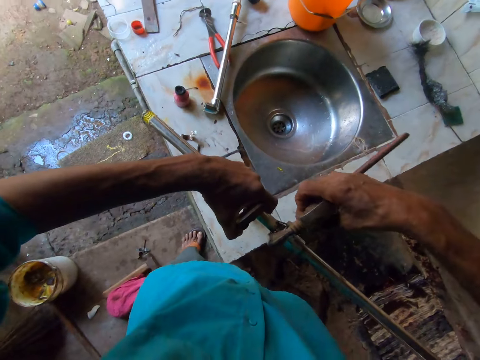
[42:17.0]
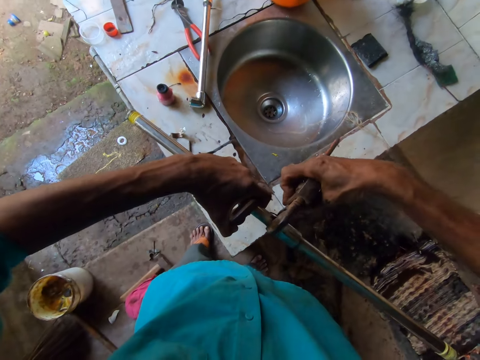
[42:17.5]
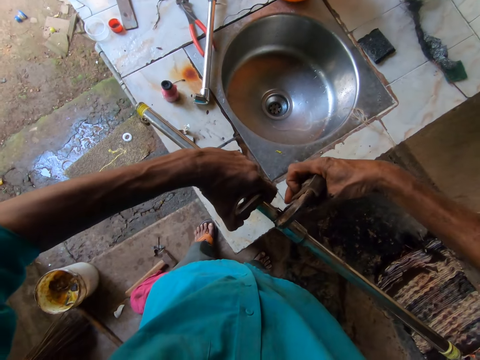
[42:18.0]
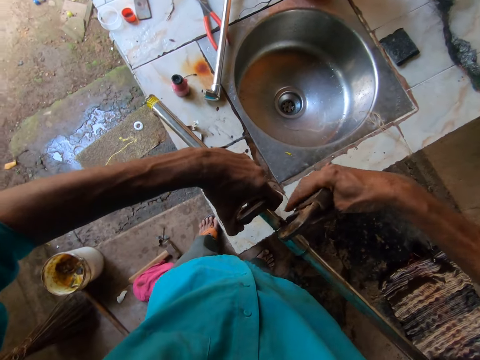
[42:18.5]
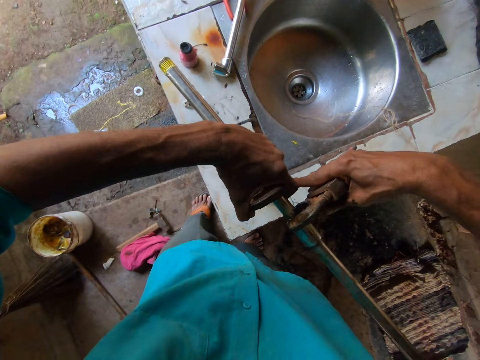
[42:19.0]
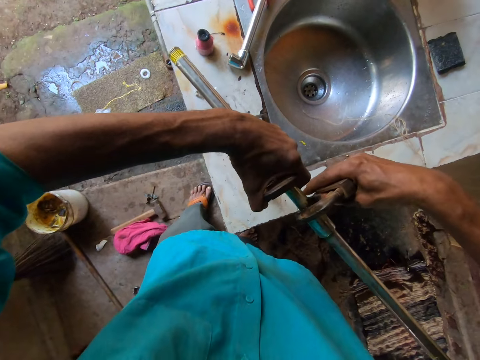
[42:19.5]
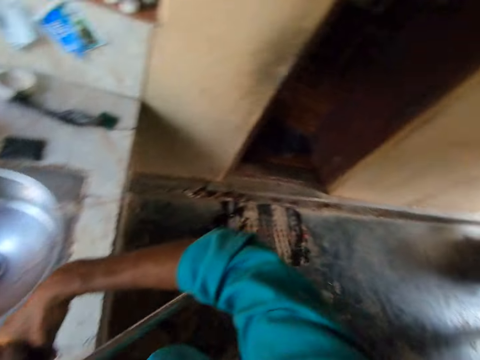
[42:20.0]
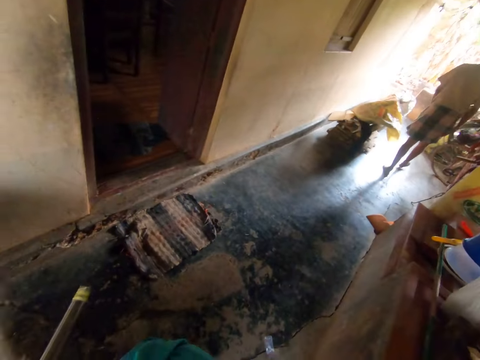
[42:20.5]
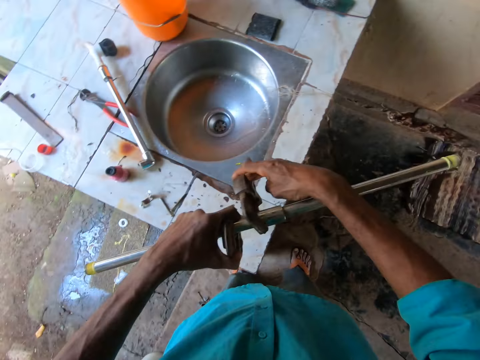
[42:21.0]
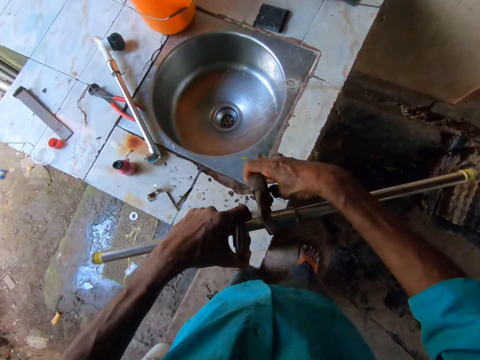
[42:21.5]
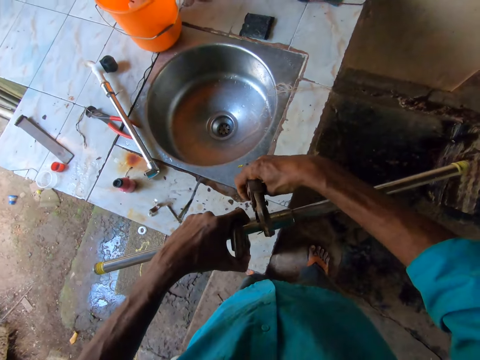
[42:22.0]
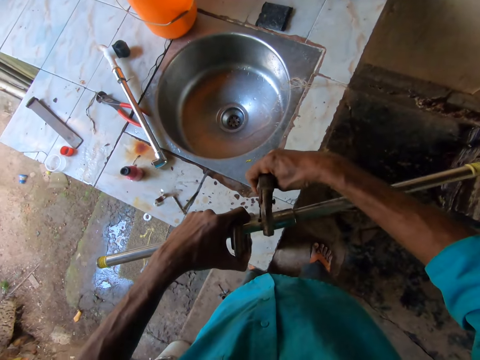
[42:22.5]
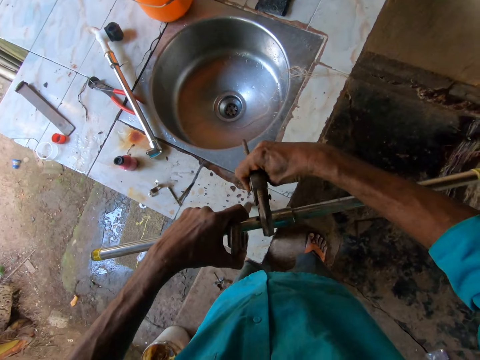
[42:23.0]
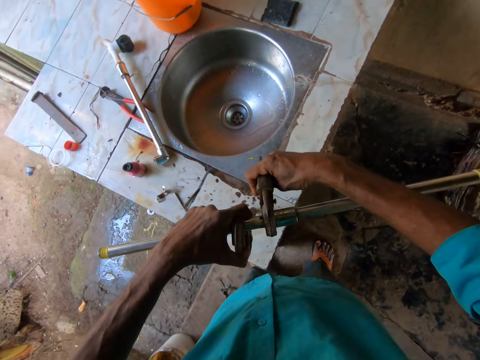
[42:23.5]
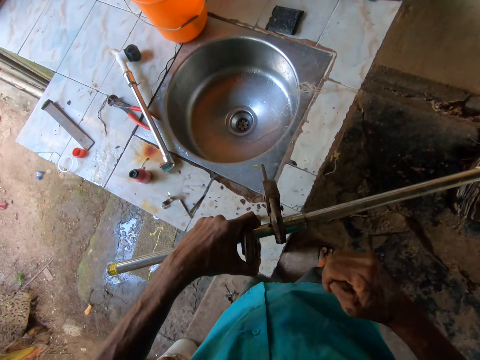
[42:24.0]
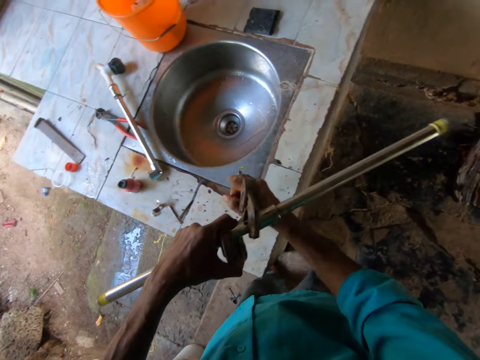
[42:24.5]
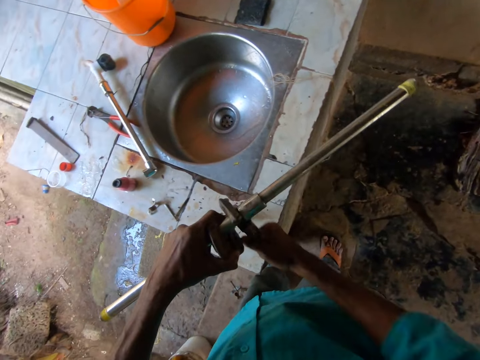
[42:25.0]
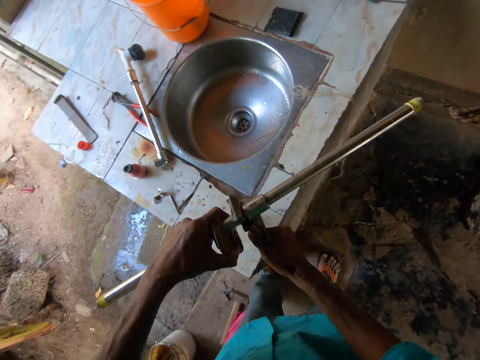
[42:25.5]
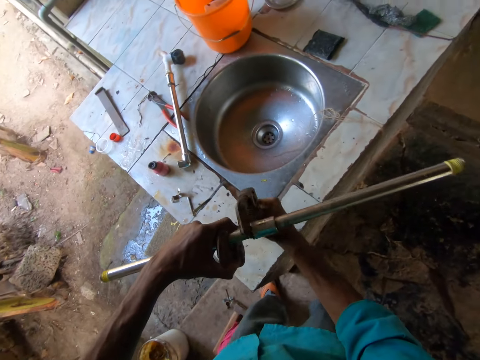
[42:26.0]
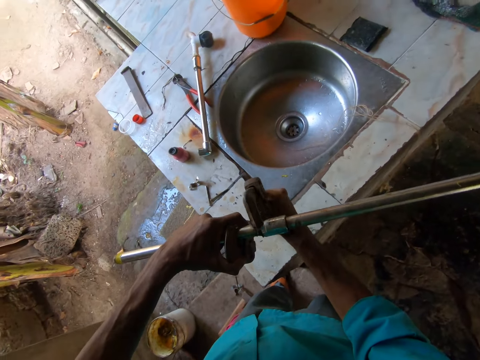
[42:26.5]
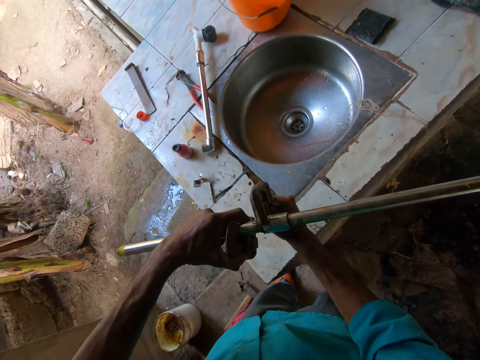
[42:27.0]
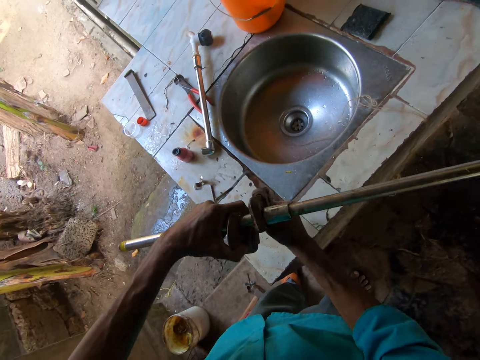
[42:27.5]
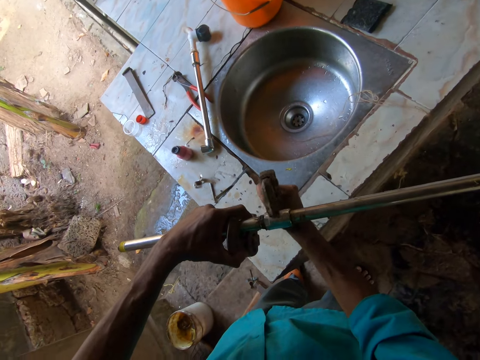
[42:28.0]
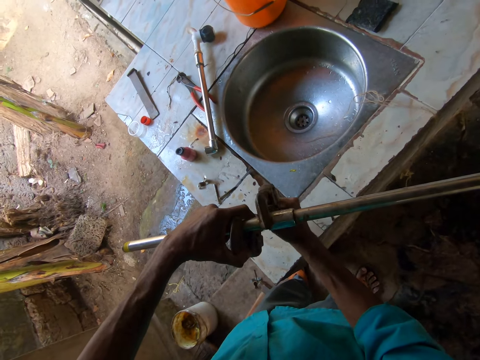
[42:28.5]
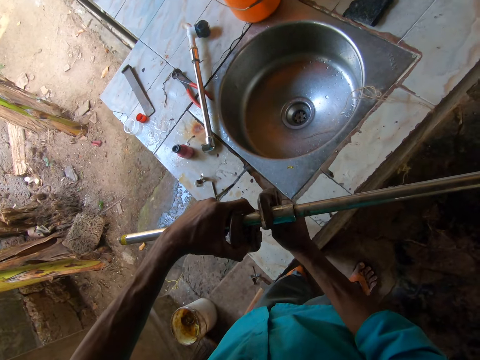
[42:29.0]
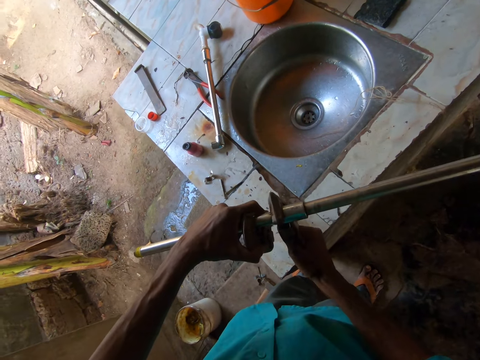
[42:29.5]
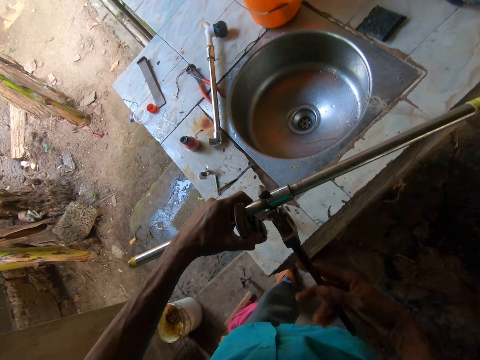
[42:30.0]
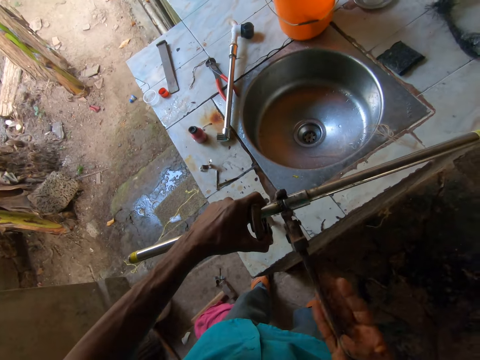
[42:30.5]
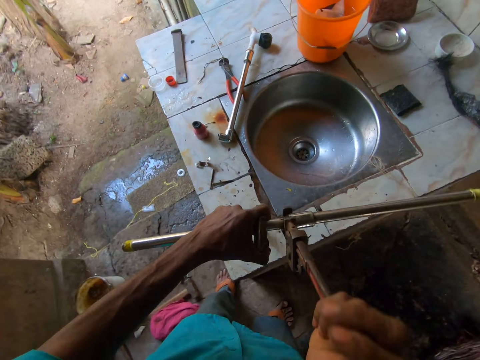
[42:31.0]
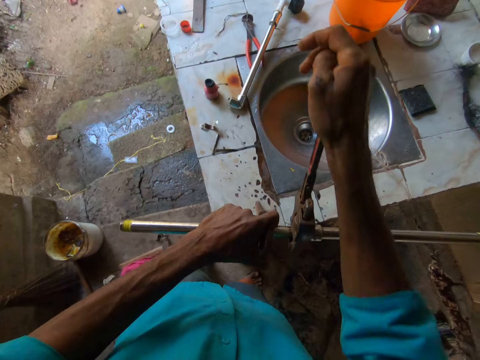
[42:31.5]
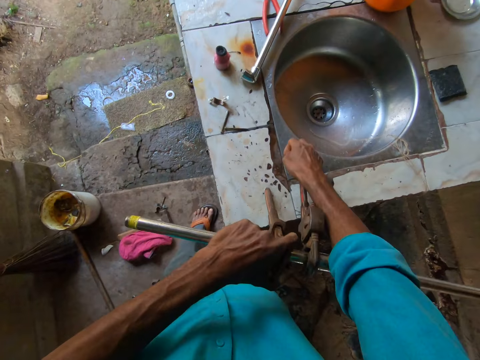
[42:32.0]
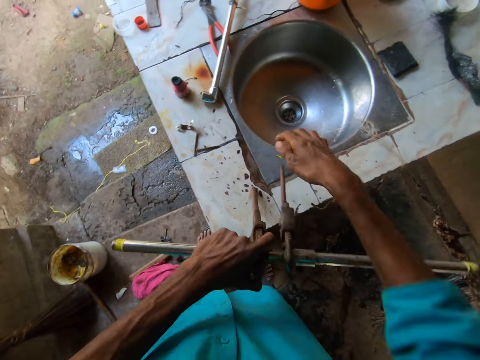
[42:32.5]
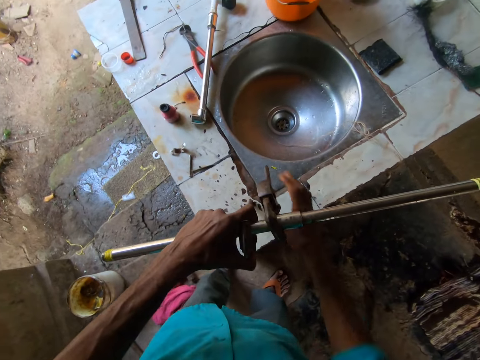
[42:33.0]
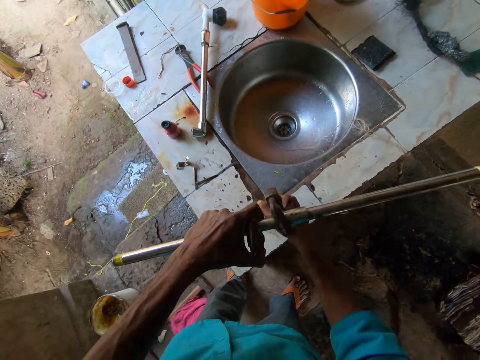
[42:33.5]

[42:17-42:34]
The camera wearer tightens the pipes in his left hand with the wrench in his right hand. He interacts with a man. He clips the pipe wrench on the pipe and looks around. He tightens the pipes with the pipe wrench. He clips the pipe wrench on the pipe. He tightens the pipes with the pipe wrench.

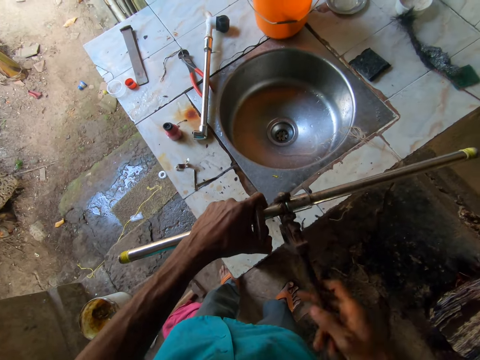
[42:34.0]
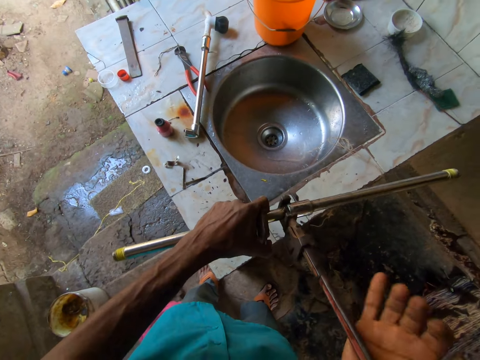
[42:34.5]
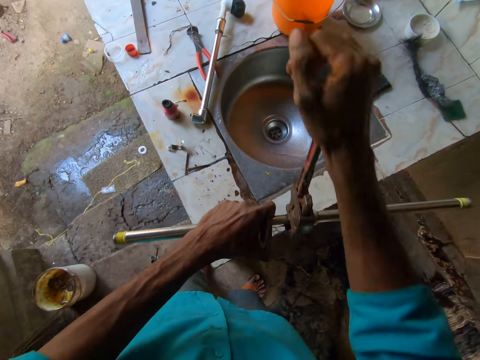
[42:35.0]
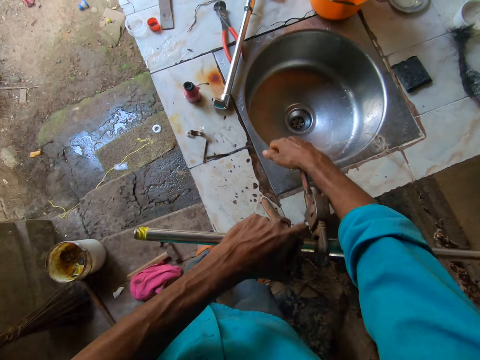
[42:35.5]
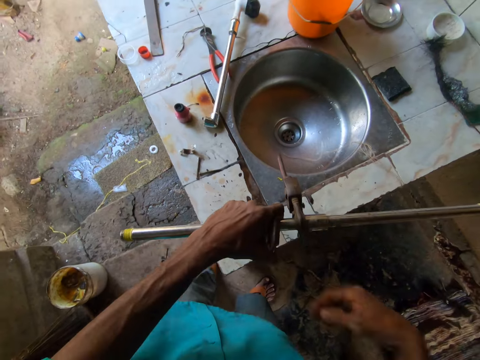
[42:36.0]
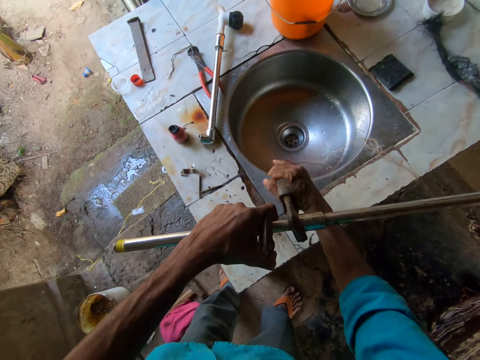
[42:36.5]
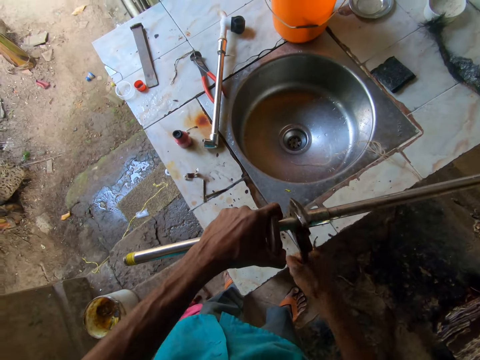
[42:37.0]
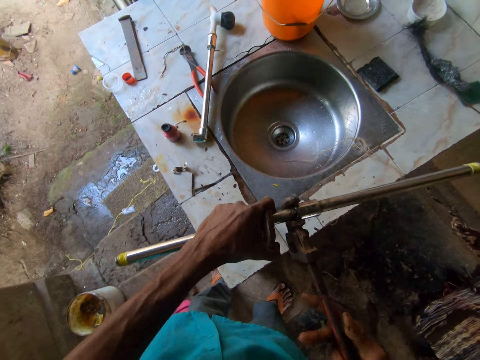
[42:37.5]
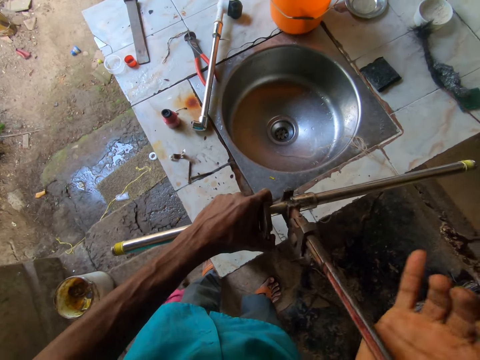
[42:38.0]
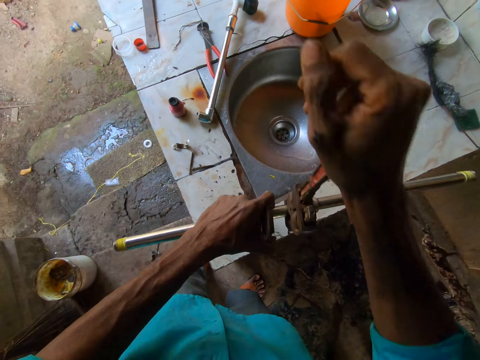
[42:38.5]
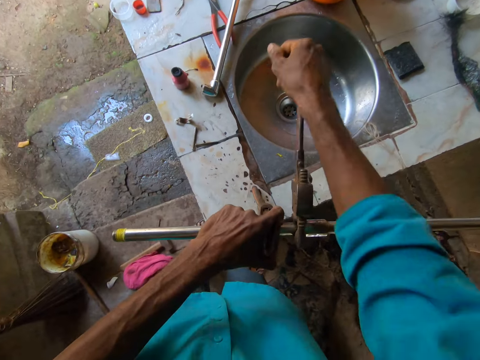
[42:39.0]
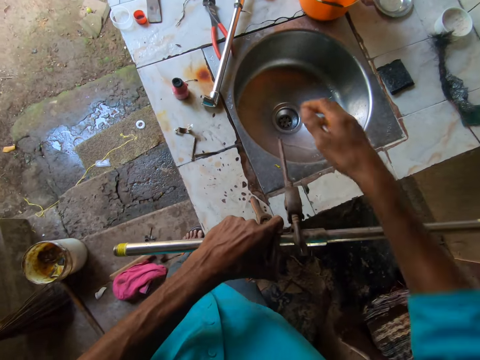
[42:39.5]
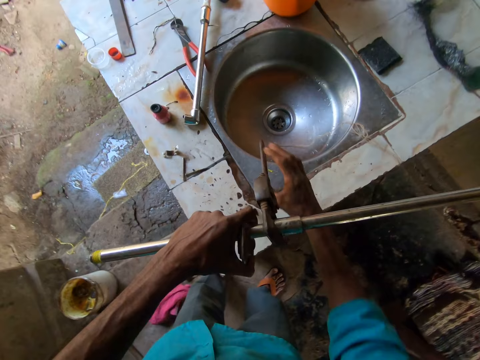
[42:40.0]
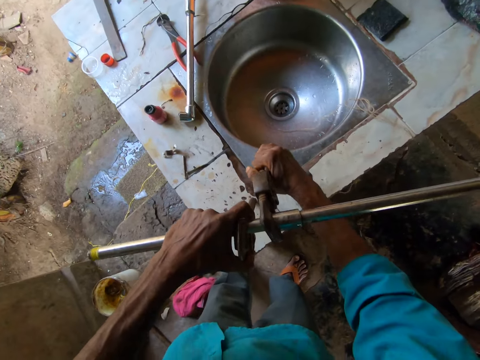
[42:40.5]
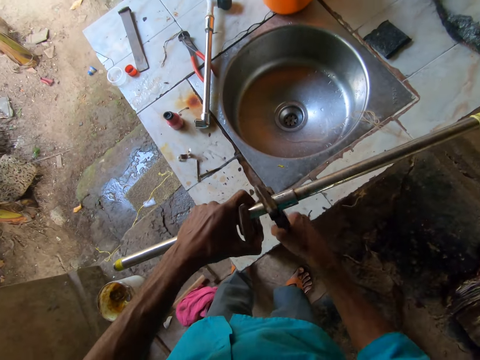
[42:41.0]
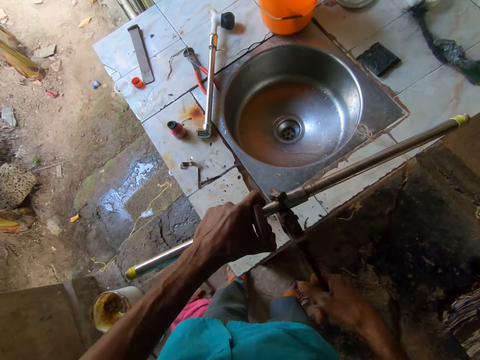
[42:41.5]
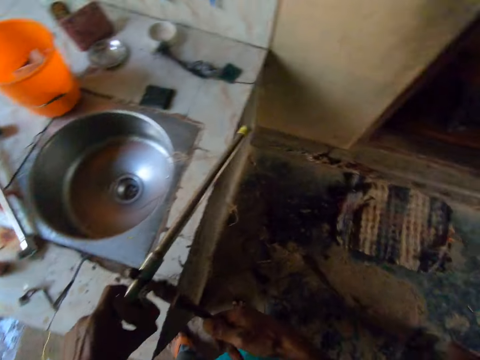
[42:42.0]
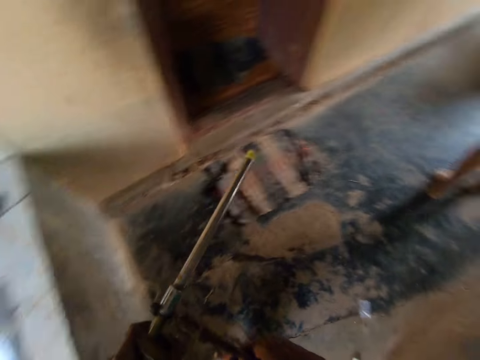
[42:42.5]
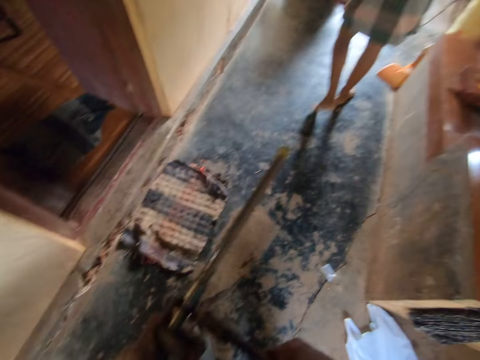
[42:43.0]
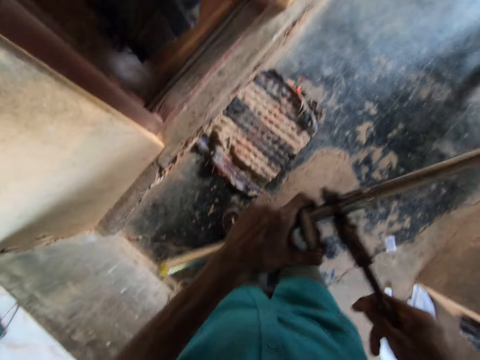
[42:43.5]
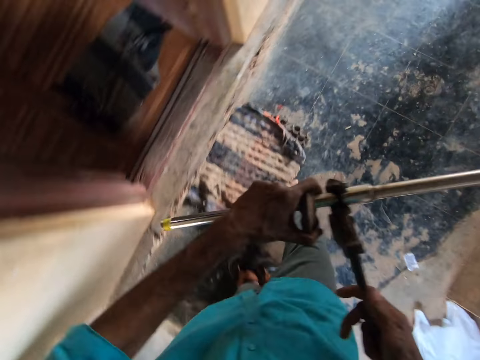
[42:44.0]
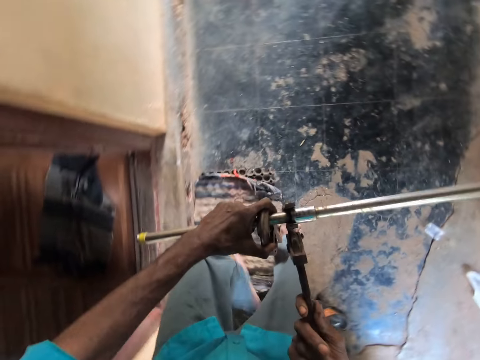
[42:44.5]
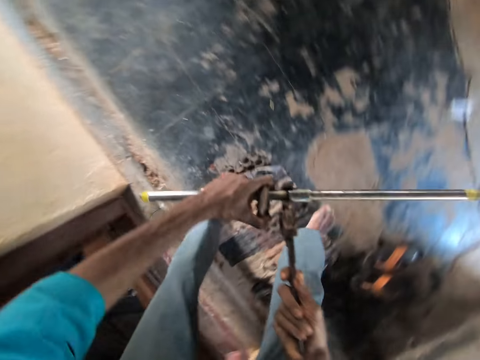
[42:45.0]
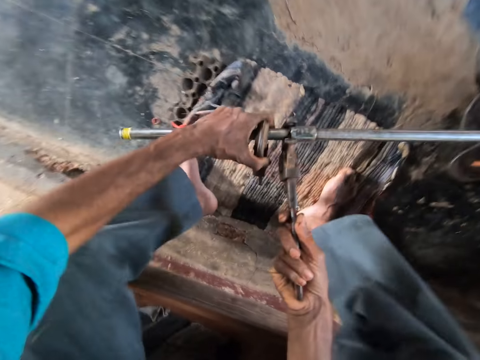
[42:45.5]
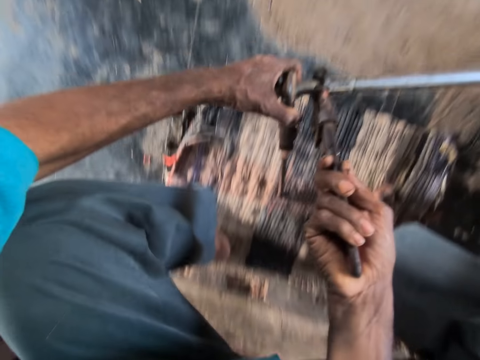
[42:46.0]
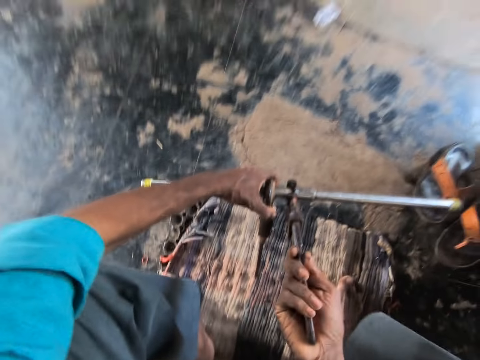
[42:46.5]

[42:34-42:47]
The camera wearer walks around. He rests the wrench on a floor with both hands. He sits down.
